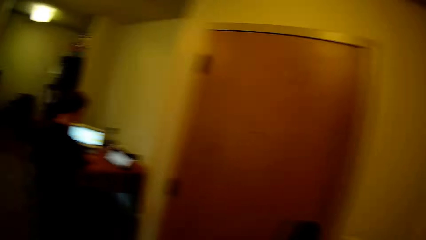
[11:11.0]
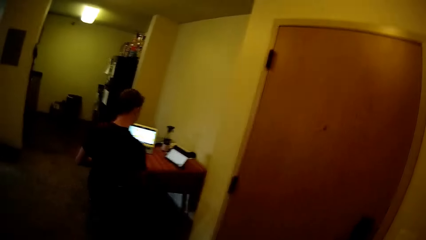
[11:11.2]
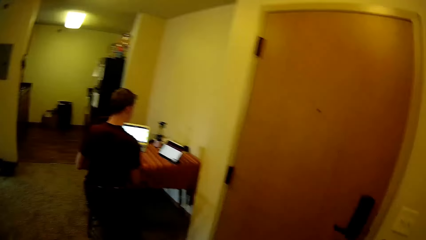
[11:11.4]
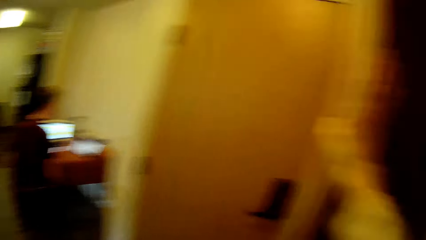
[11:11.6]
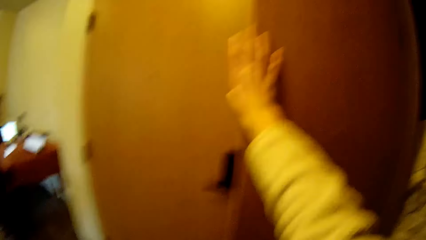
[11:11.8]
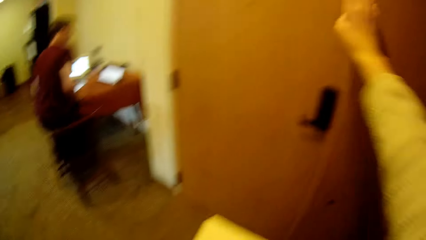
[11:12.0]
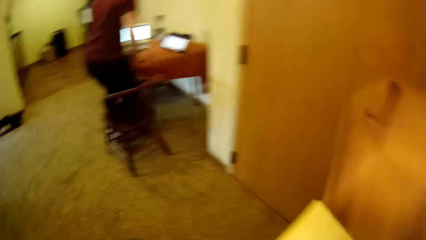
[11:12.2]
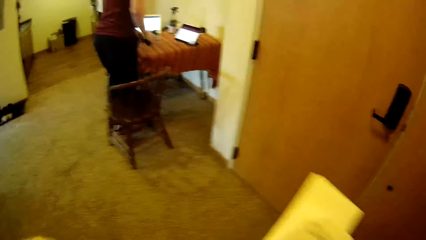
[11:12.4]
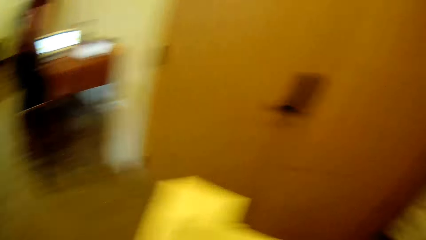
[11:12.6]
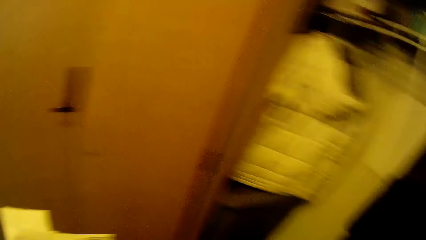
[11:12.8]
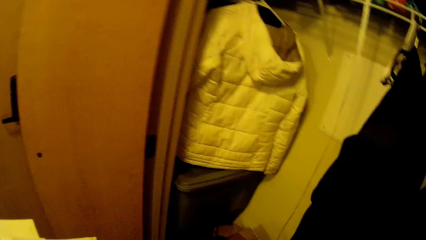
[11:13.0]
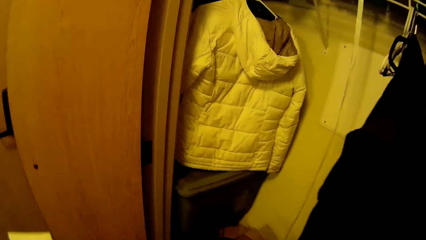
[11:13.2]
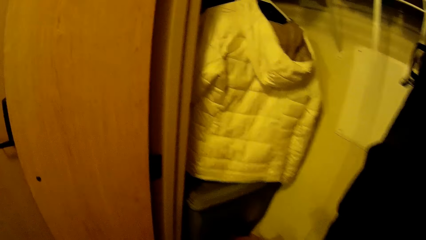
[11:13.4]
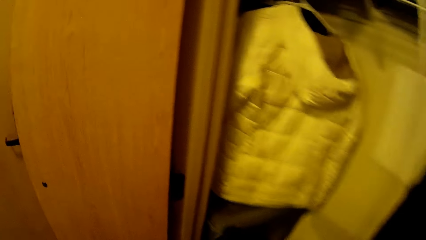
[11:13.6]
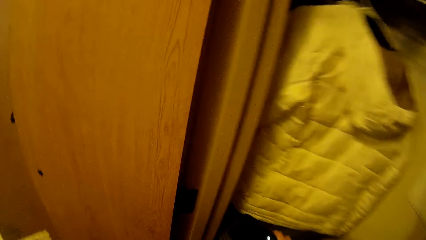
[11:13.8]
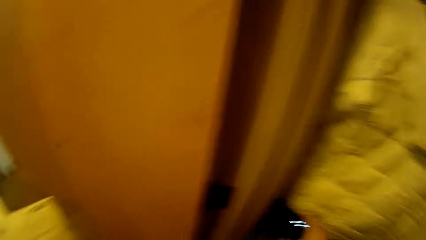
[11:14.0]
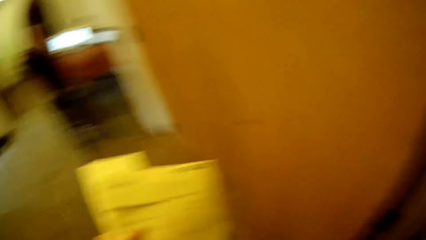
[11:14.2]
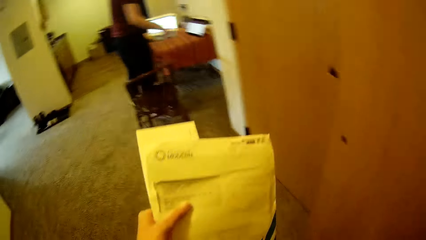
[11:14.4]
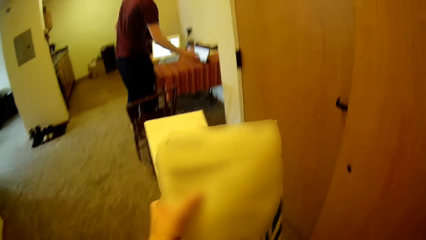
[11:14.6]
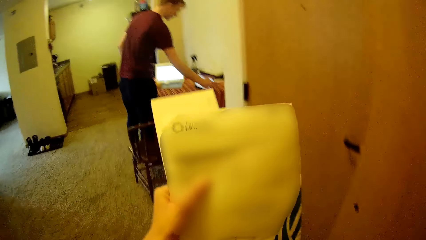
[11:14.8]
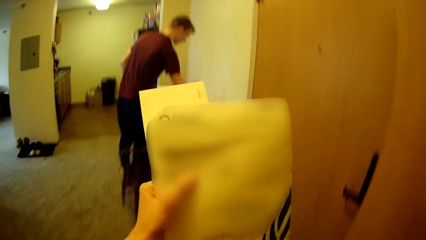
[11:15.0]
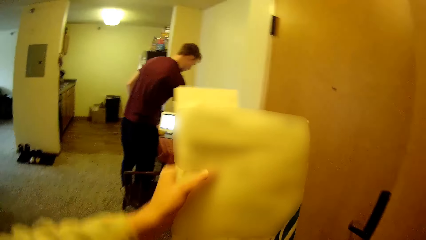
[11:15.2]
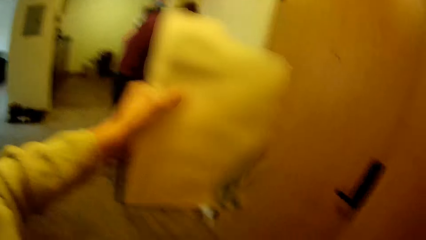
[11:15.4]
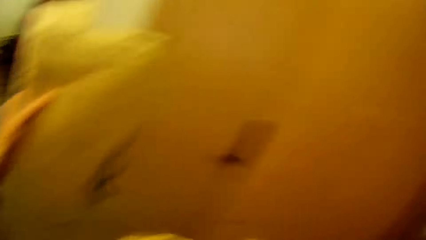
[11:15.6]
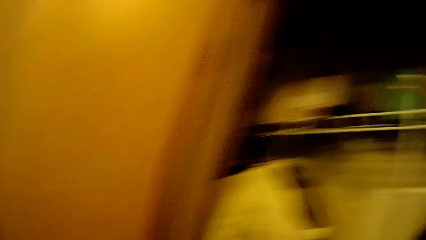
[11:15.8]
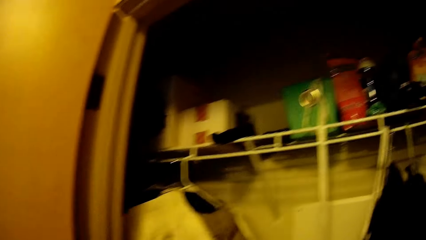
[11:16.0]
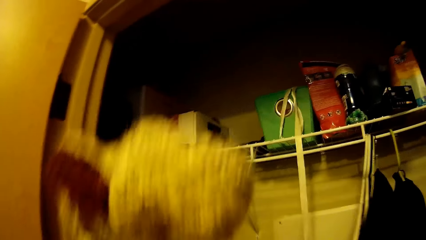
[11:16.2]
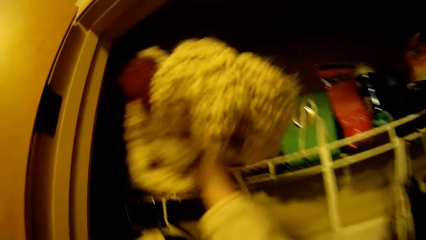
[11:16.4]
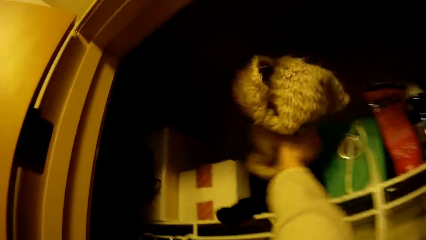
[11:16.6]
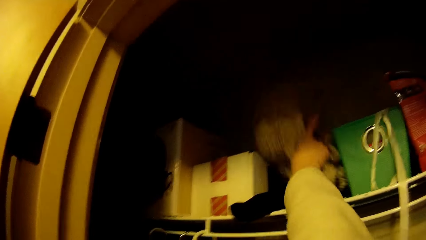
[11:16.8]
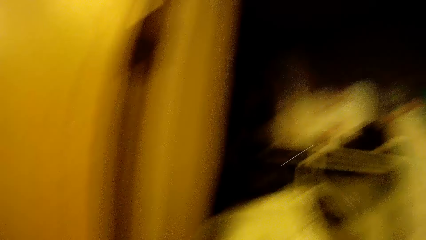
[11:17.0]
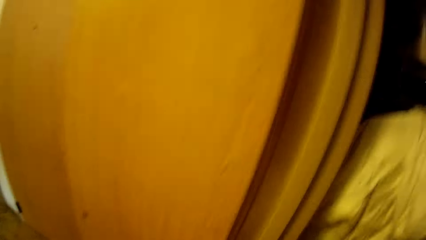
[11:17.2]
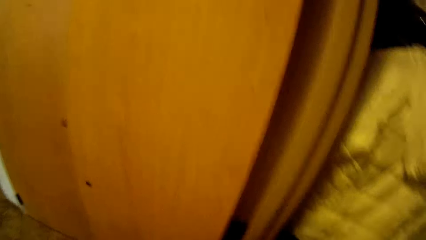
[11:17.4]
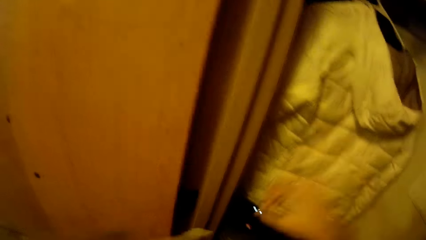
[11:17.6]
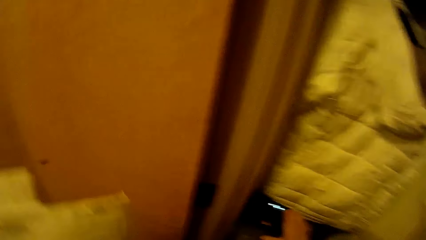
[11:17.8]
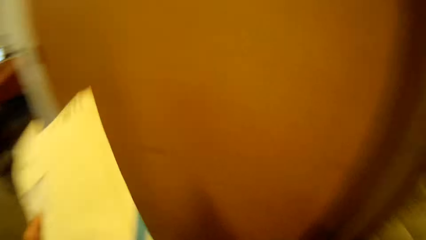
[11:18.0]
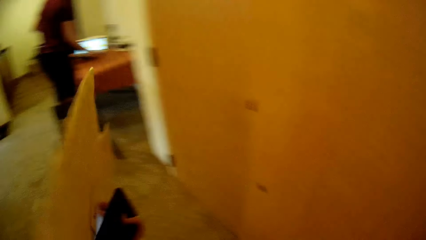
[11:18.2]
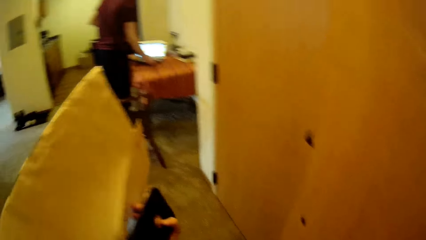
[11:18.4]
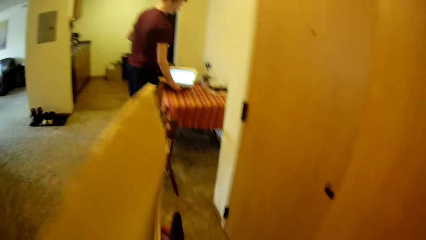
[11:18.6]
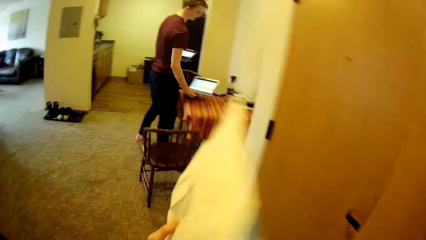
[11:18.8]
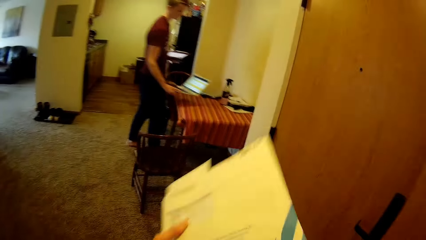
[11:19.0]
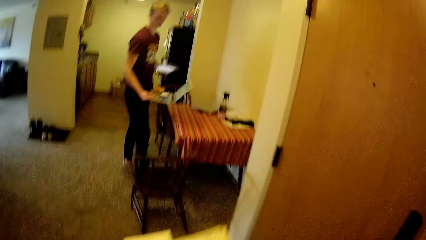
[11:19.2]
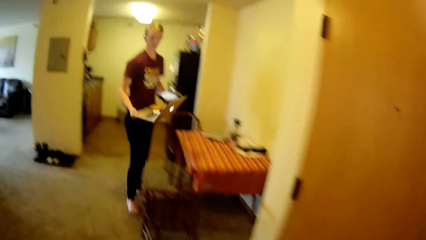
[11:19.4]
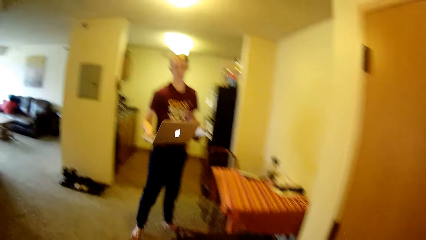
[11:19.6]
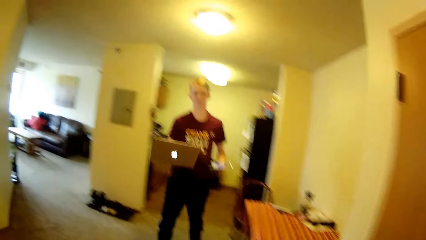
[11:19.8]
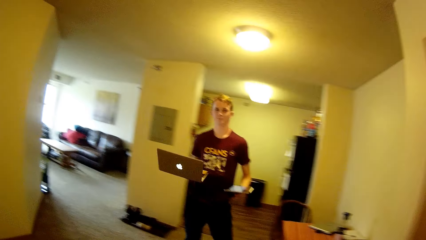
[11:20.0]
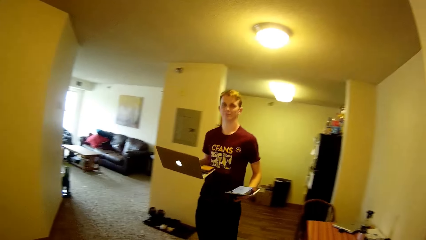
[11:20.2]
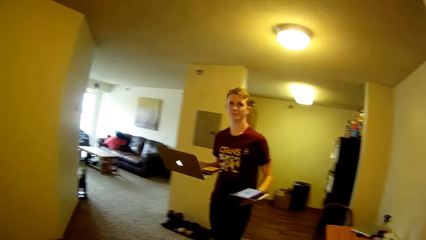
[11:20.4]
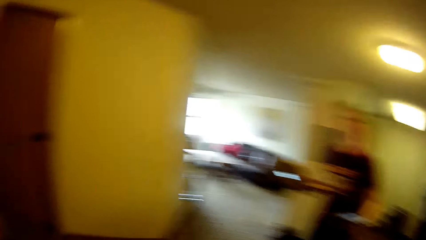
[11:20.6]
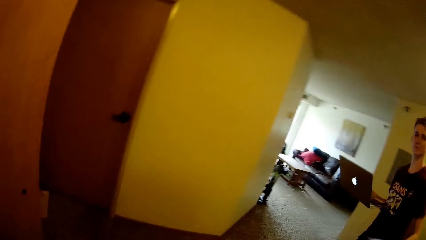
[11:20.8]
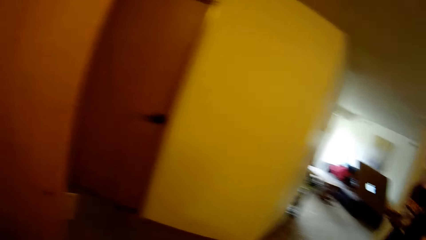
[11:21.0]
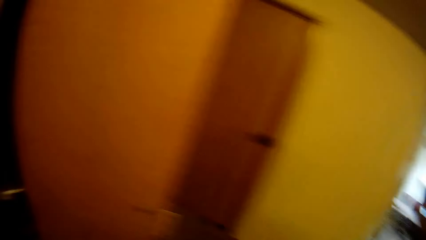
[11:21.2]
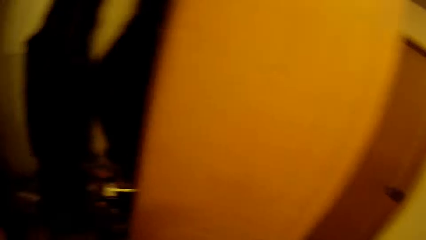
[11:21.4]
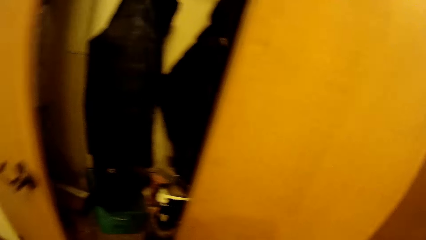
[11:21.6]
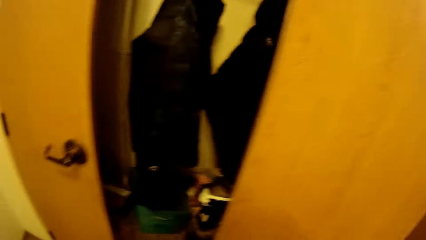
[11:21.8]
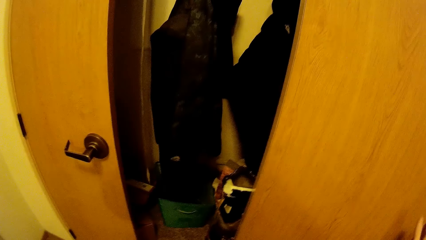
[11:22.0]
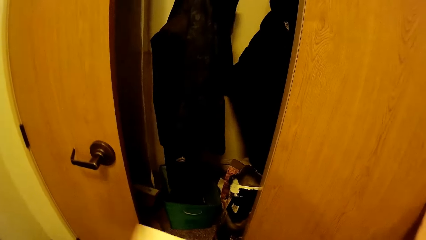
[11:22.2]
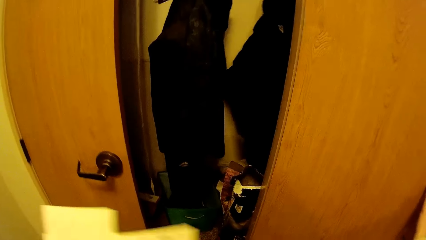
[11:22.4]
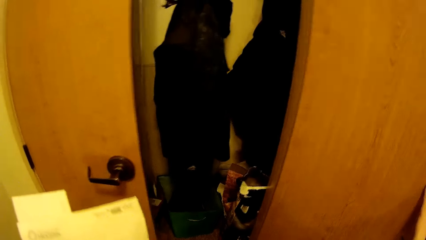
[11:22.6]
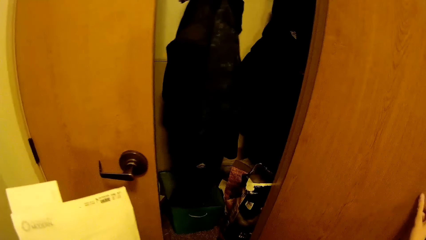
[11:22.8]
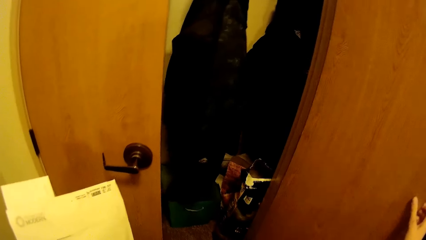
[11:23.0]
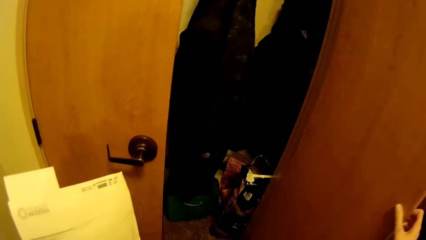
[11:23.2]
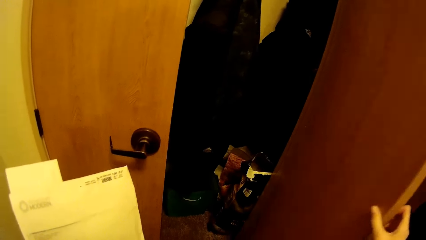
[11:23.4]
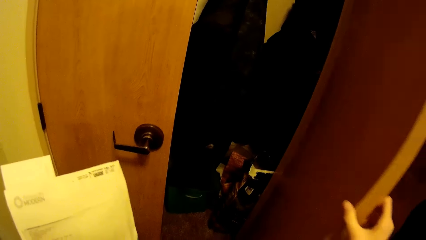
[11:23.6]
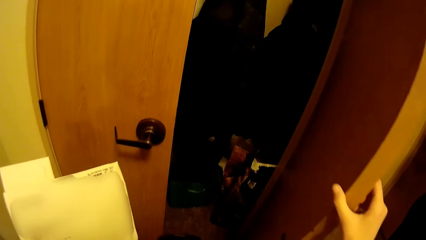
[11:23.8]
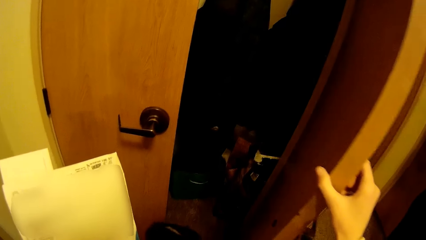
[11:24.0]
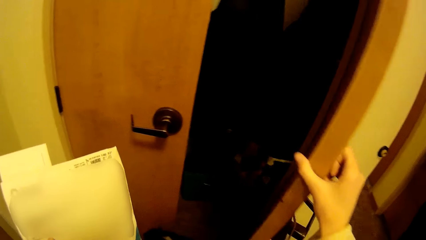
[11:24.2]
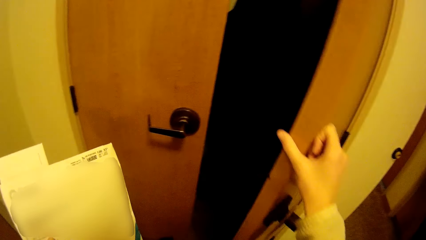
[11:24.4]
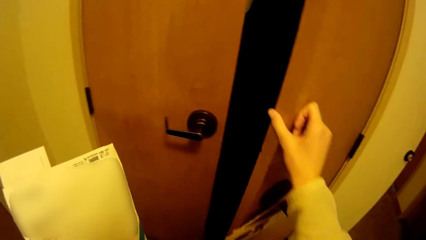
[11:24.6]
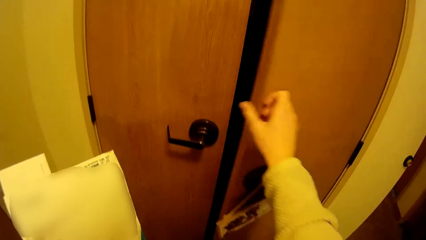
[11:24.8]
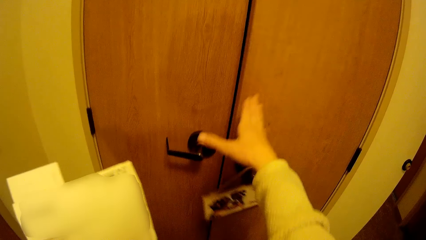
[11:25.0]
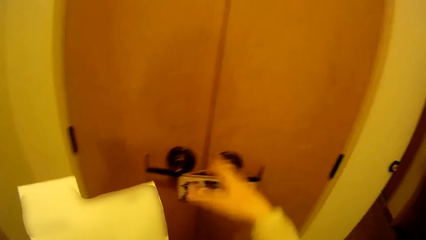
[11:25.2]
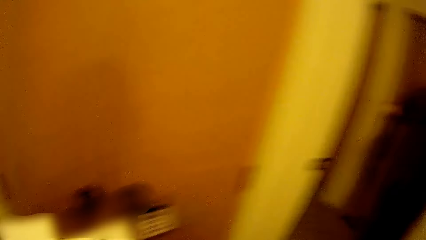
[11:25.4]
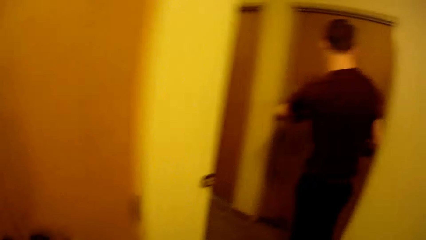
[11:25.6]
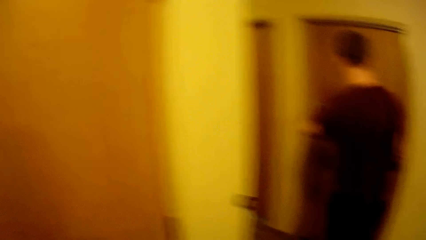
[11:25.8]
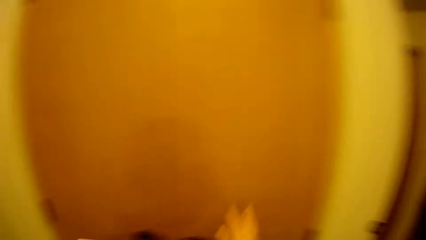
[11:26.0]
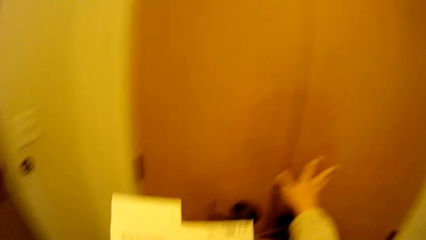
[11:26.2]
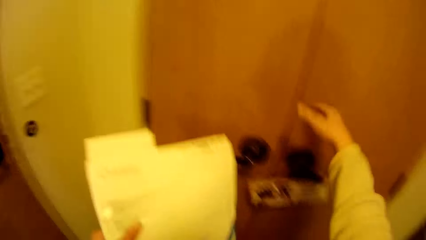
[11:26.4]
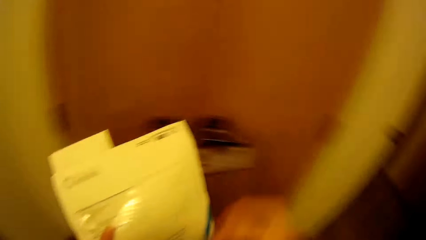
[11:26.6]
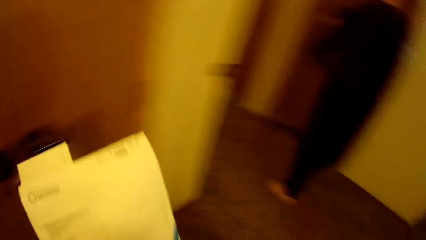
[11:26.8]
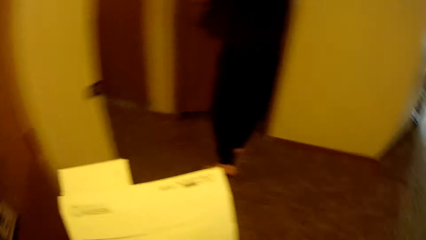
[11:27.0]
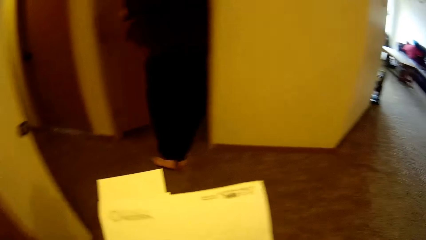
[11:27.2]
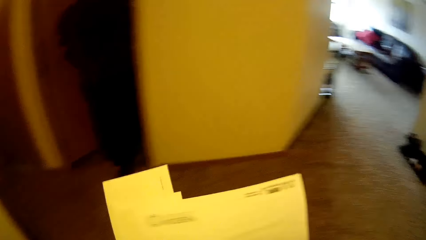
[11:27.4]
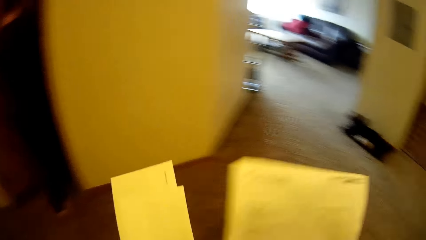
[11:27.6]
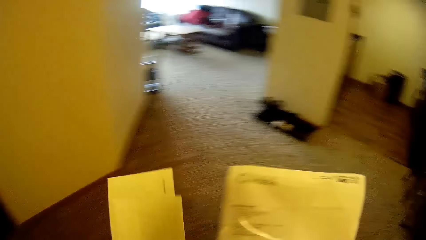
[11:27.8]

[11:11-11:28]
A man stands up. The camera wearer removes her hand from the closet. She lifts the papers. The man touches the laptop. The camera wearer puts another piece of clothing, a scarf, inside the wardrobe with her right hand. The man carries the laptop from the dining table with his right hand. The camera wearer carries the laptop. The man carries a tablet in his left hand and walks to the other side. The camera wearer walks around. She closes the wardrobe door with her right hand. She turns around. She touches the closet door. She turns around.
